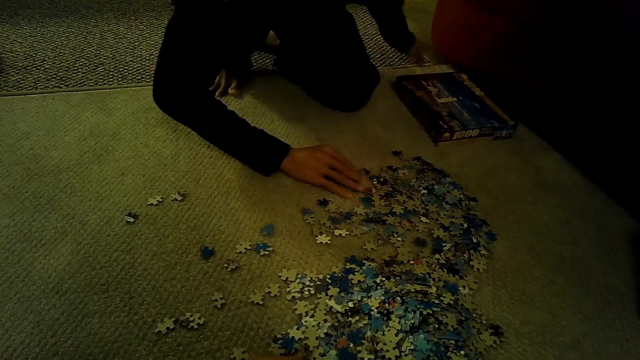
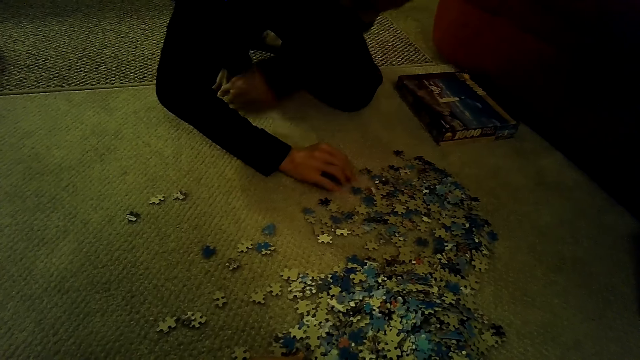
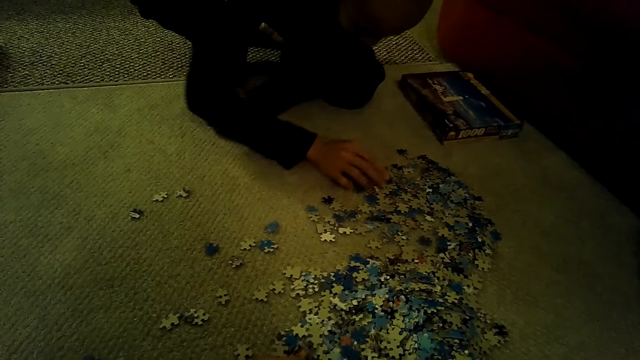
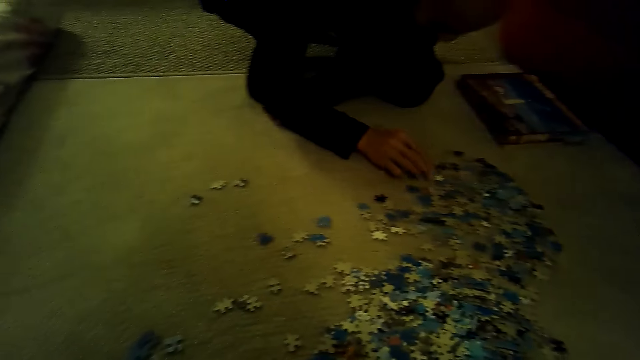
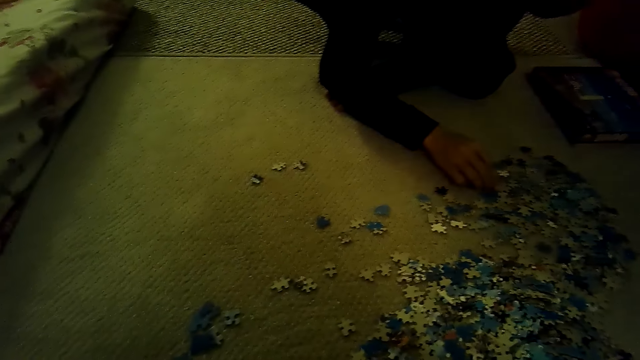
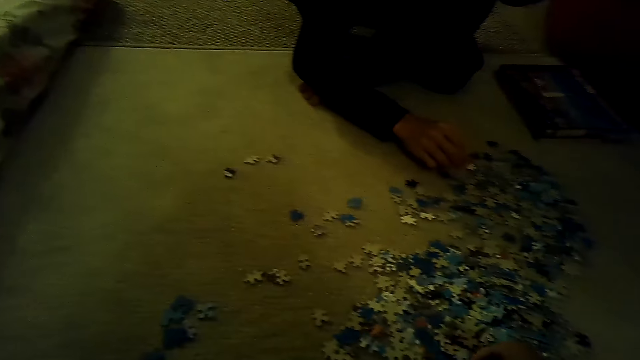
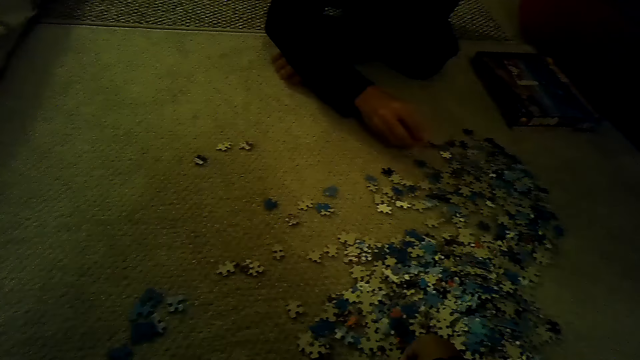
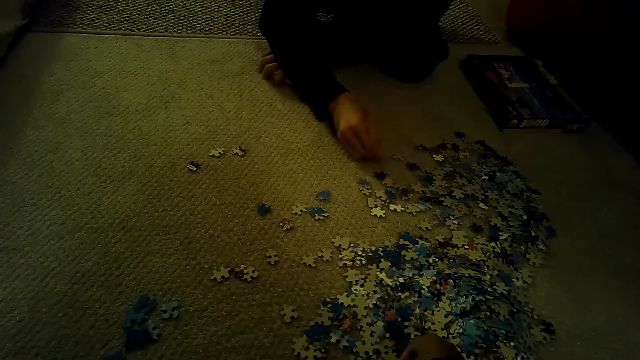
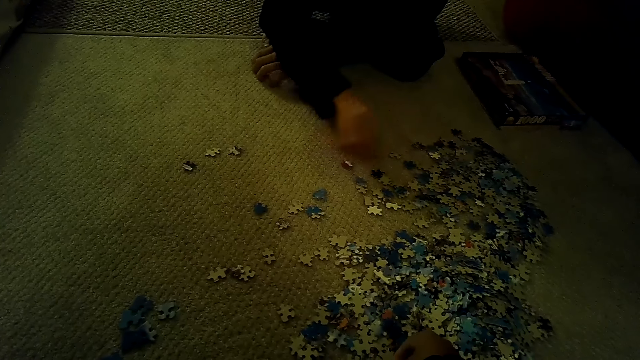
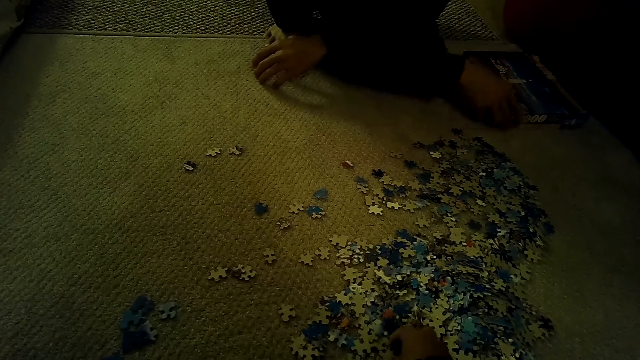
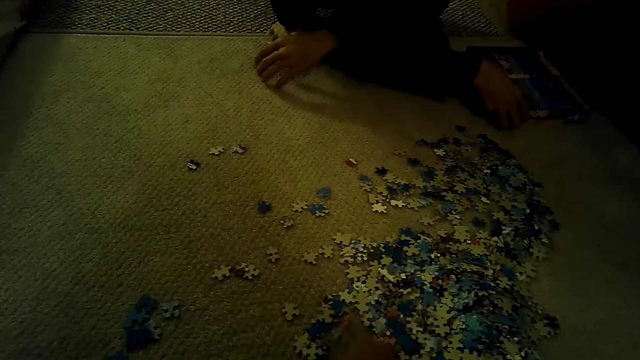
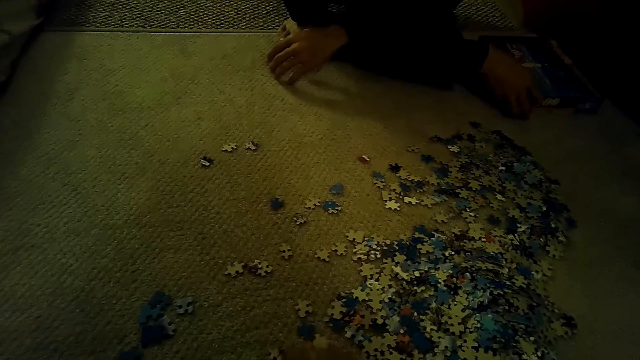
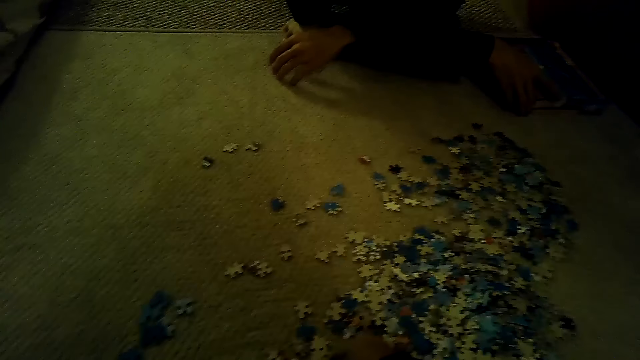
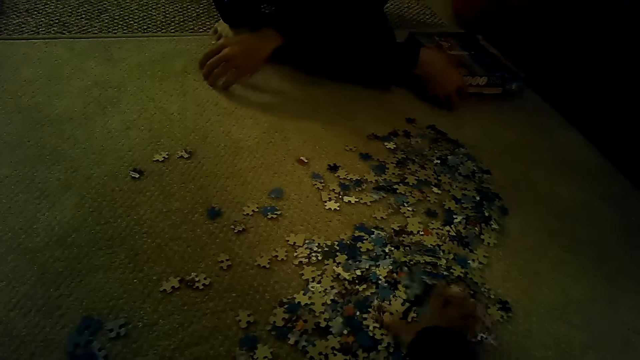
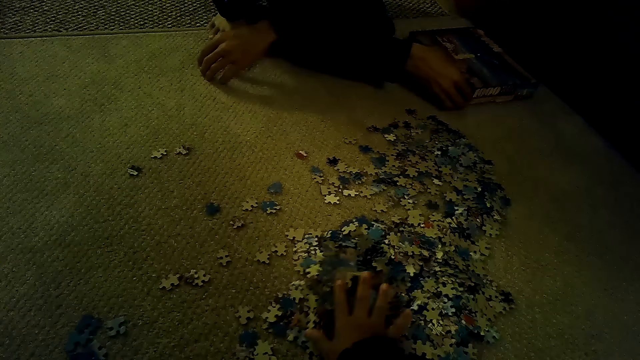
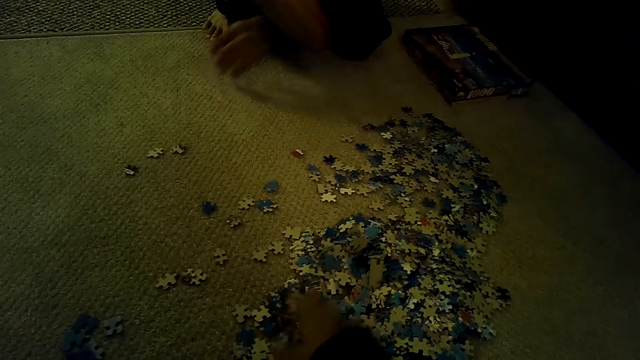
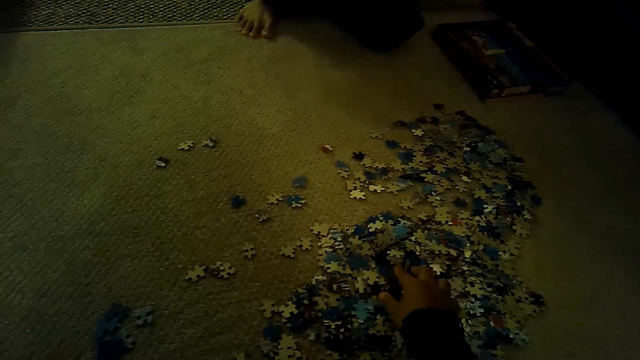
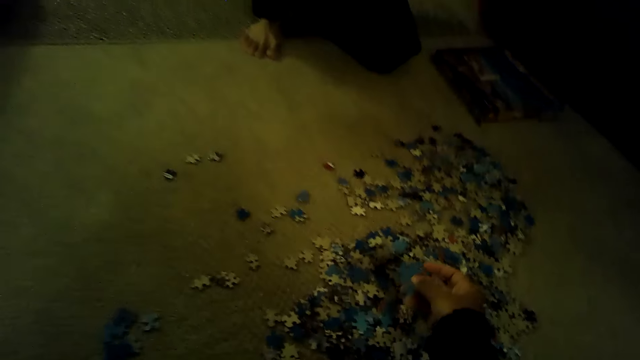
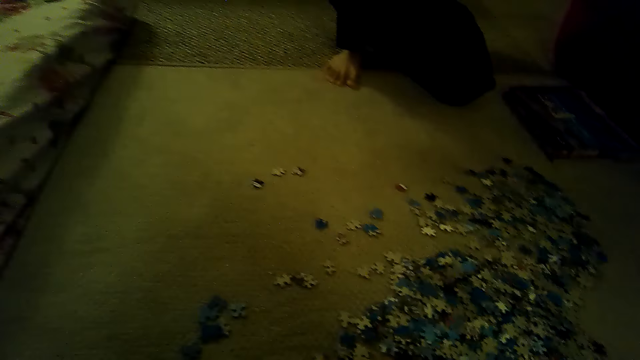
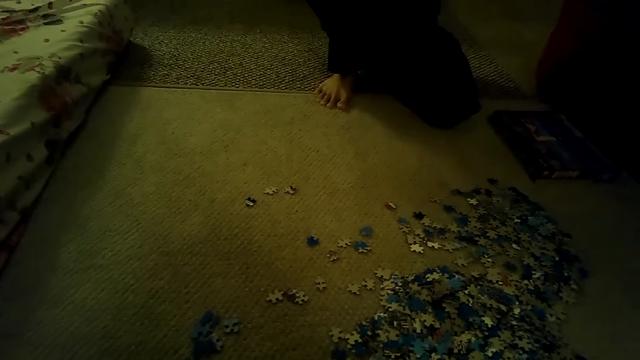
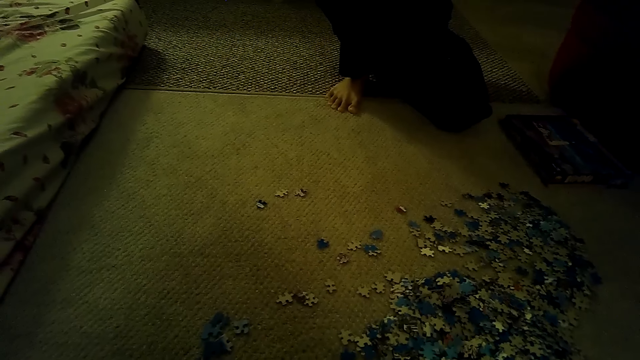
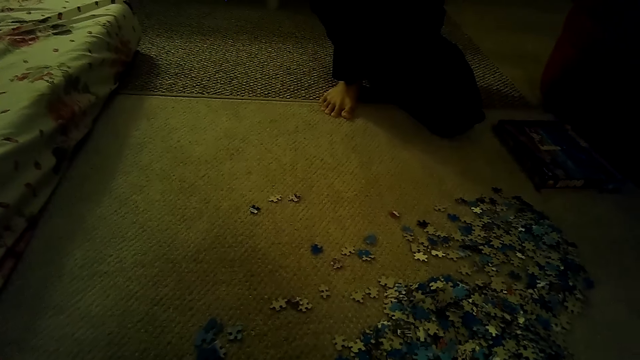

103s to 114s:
The man moves the box with the right hand and swings both hands. The camera wearer sorts the pieces of the jigsaw puzzle.

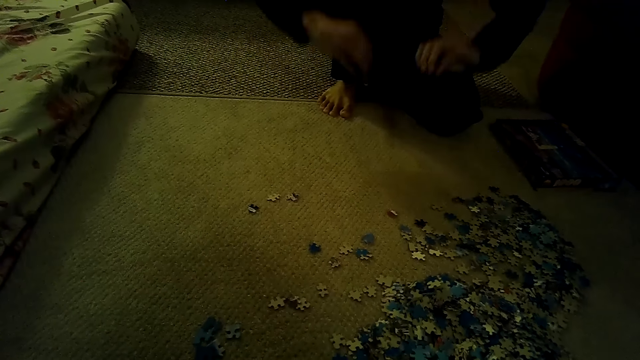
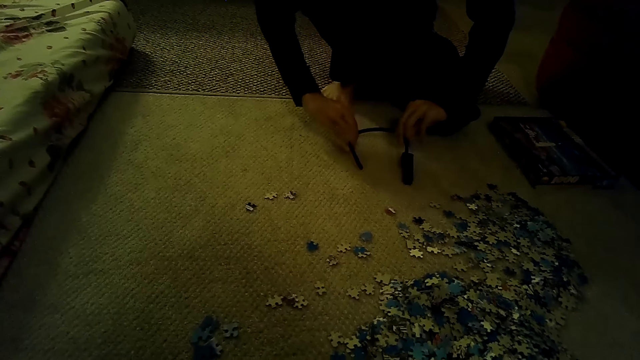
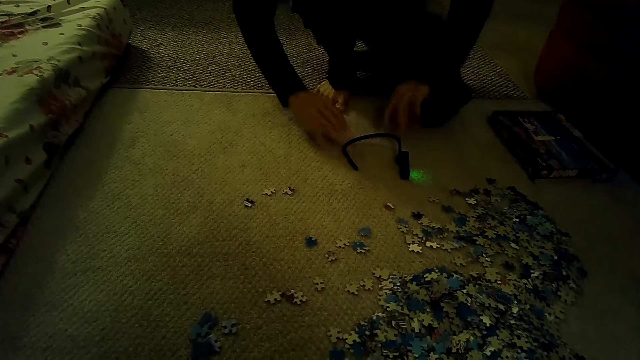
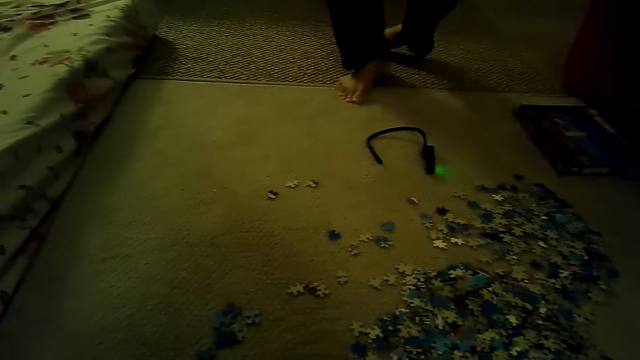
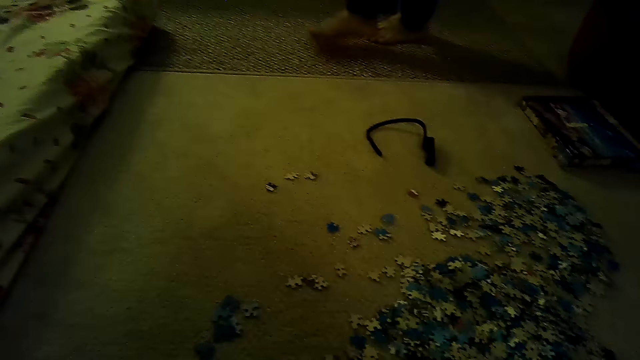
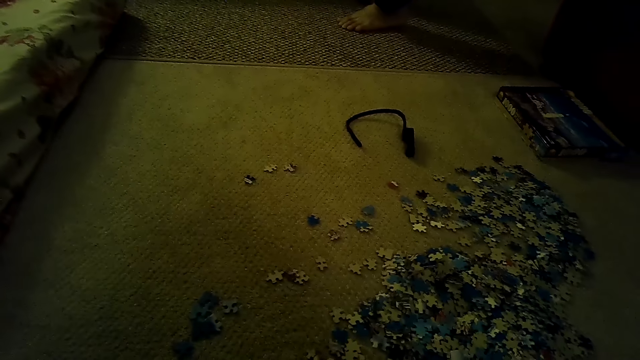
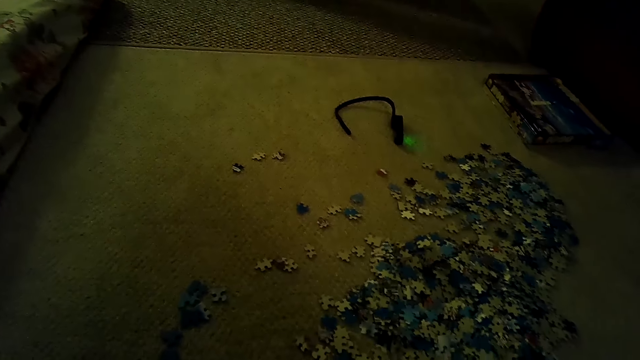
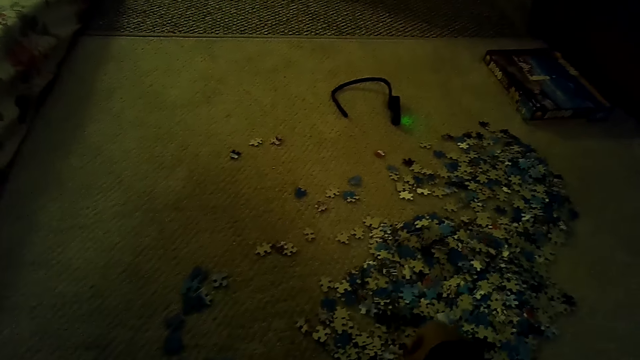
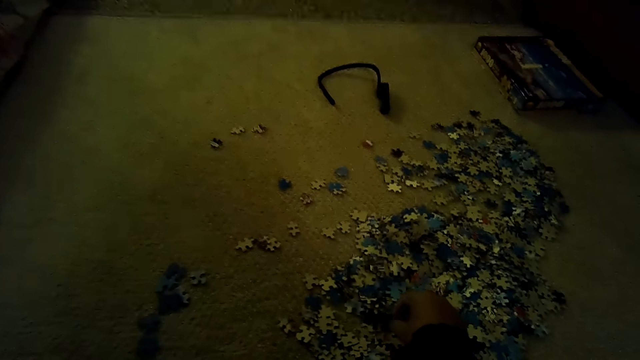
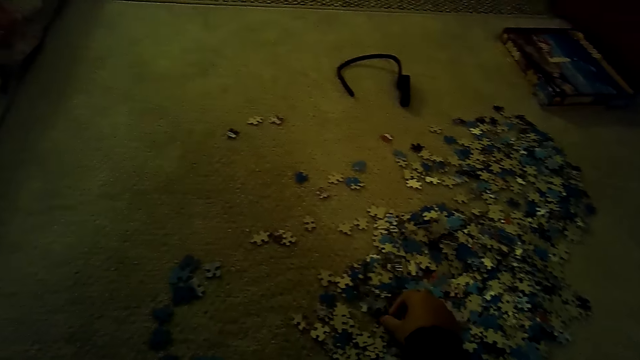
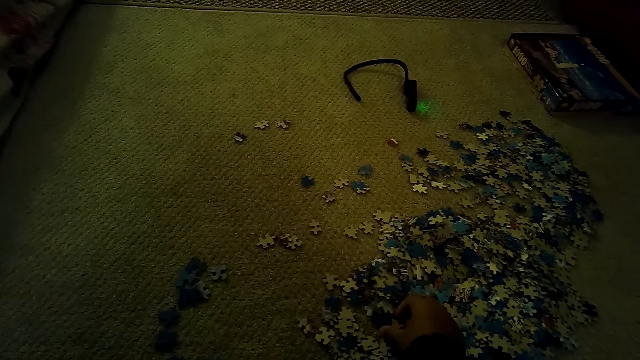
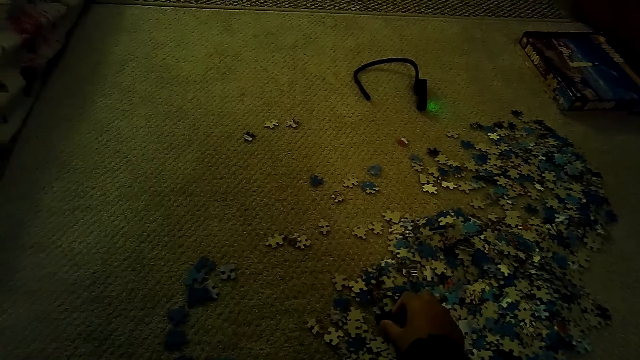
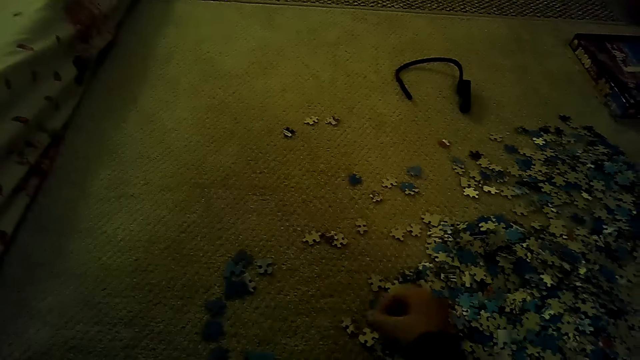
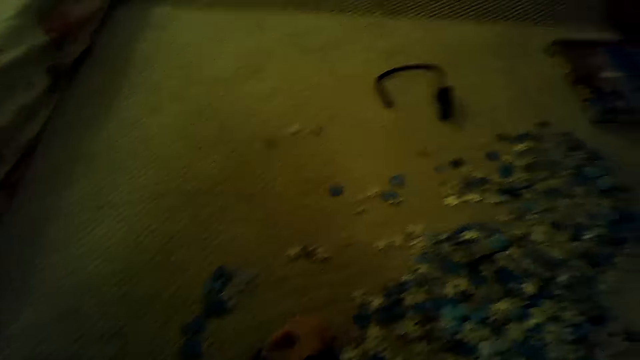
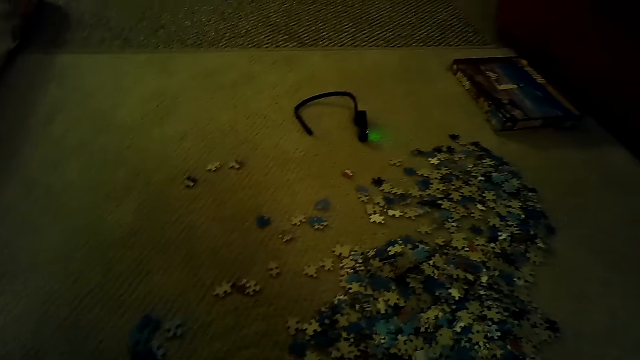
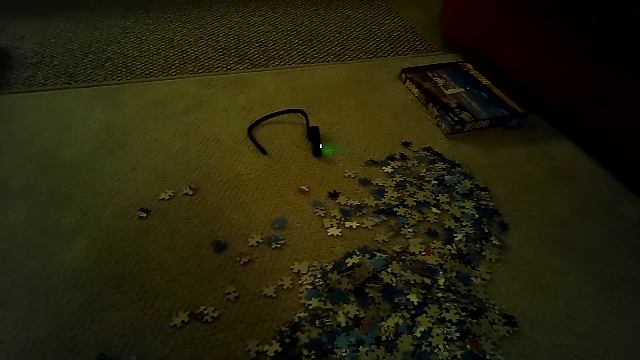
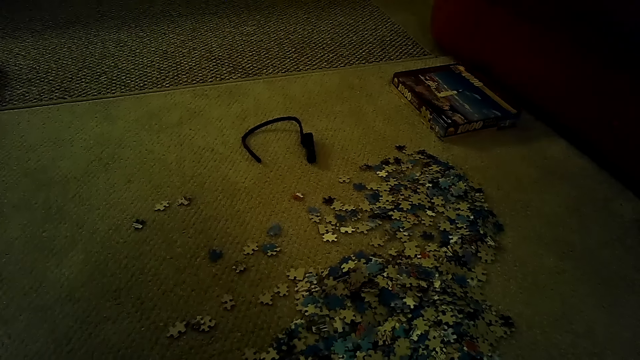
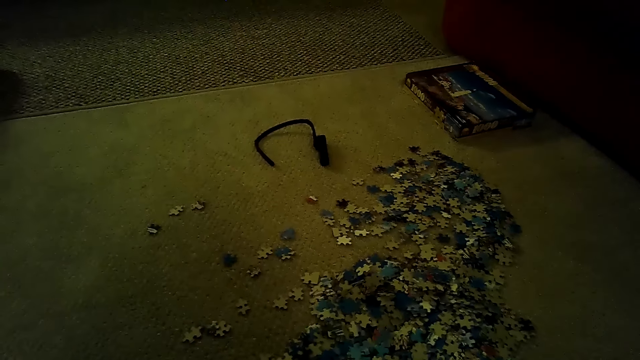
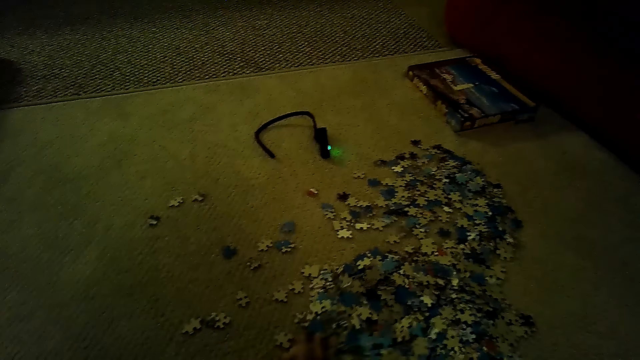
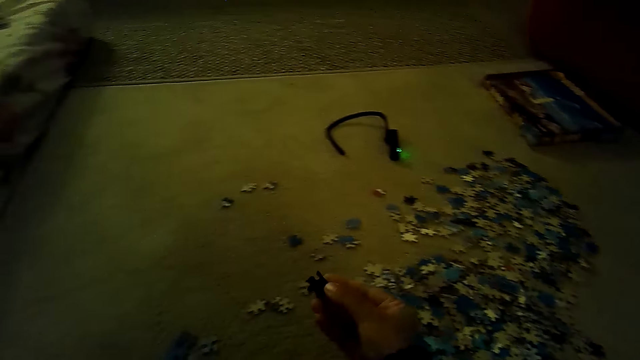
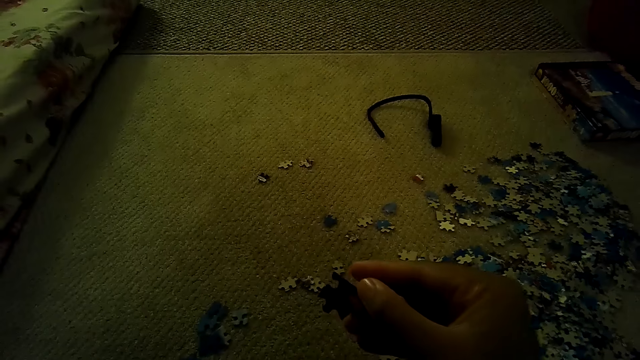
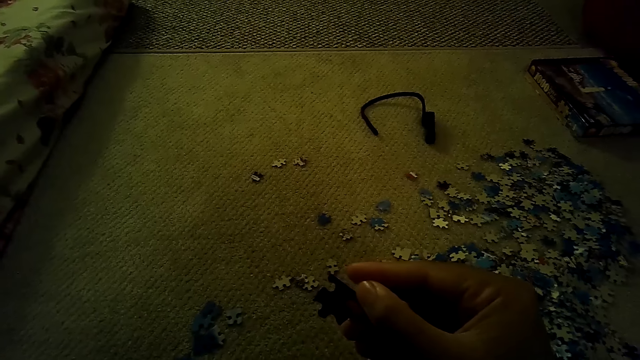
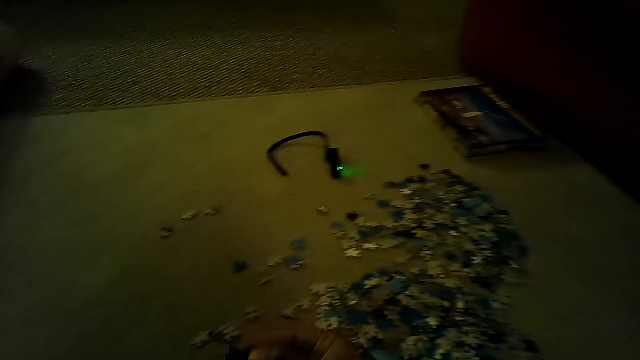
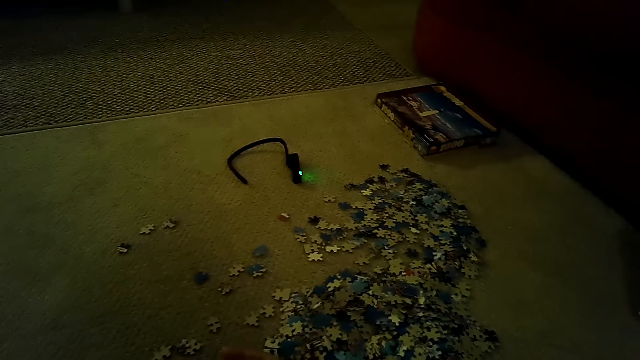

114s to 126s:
The man swings both hands, drops the headphone on the floor and stands upright. The man walks in the house. The man moves around. The camera wearer sorts the pieces of the jigsaw puzzle.
